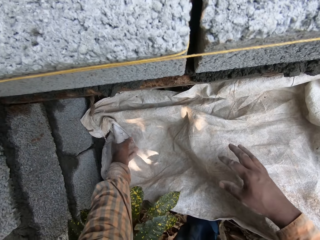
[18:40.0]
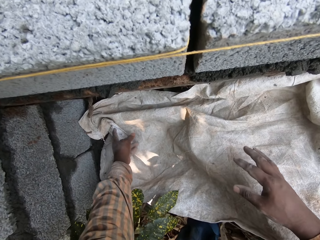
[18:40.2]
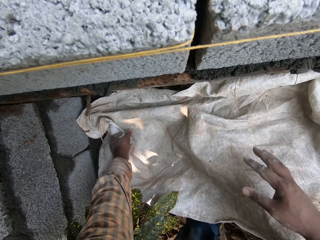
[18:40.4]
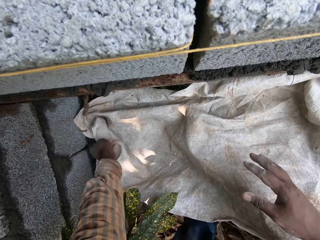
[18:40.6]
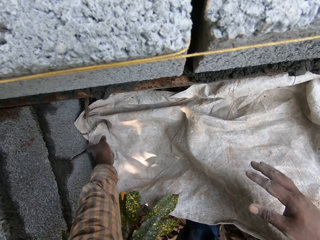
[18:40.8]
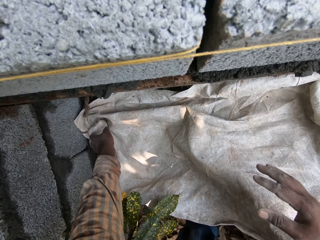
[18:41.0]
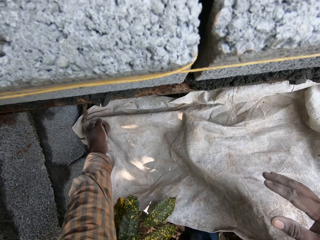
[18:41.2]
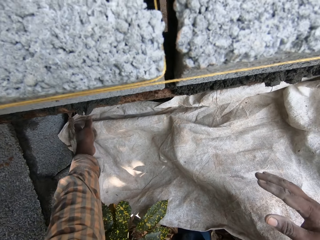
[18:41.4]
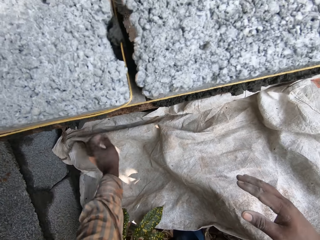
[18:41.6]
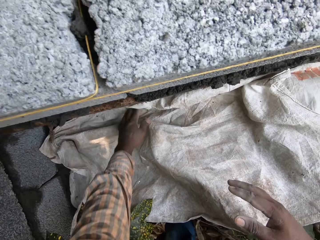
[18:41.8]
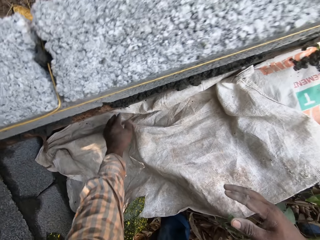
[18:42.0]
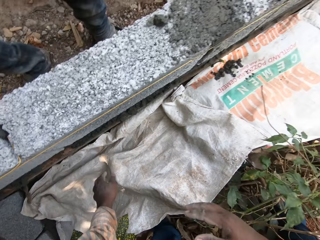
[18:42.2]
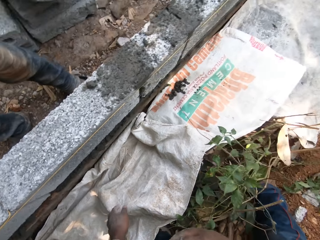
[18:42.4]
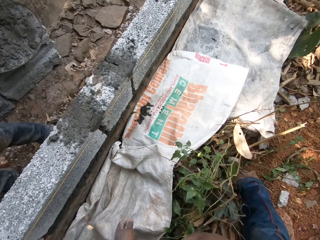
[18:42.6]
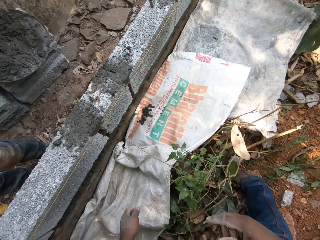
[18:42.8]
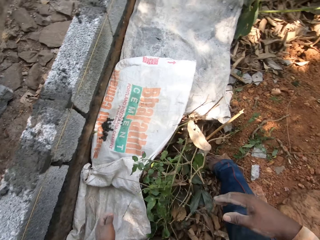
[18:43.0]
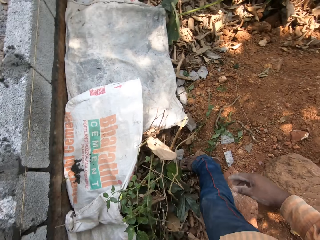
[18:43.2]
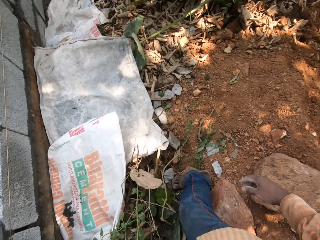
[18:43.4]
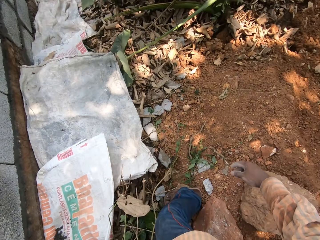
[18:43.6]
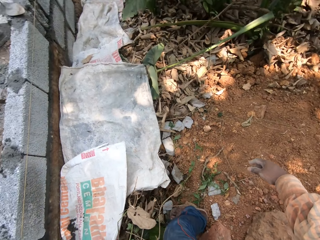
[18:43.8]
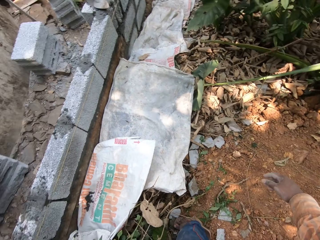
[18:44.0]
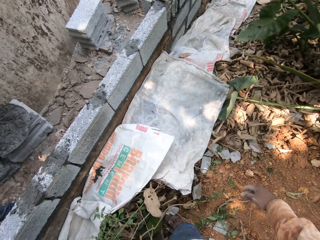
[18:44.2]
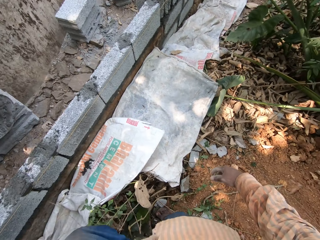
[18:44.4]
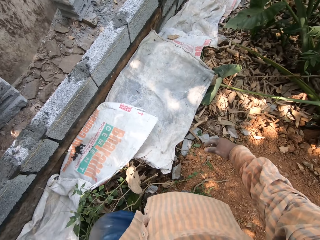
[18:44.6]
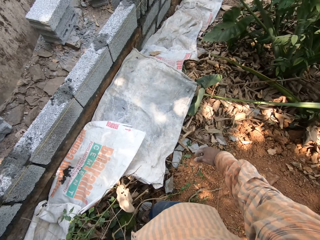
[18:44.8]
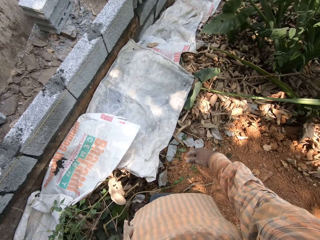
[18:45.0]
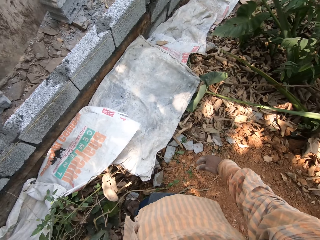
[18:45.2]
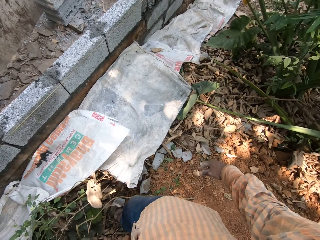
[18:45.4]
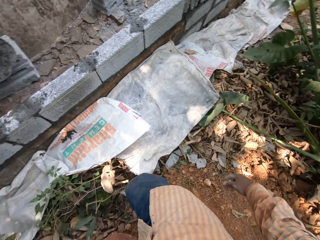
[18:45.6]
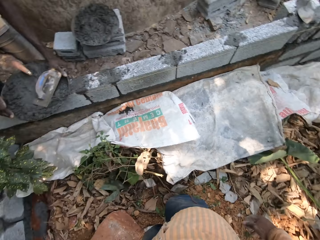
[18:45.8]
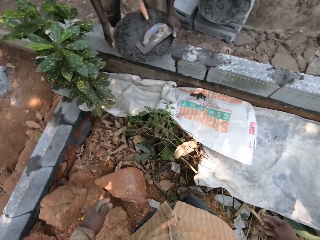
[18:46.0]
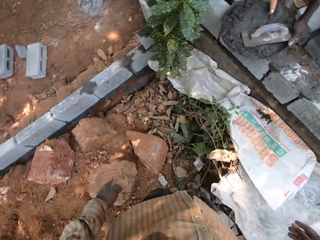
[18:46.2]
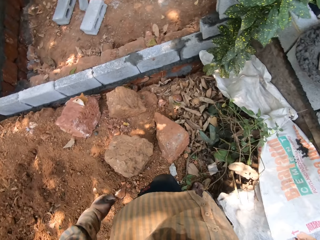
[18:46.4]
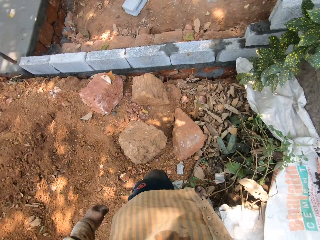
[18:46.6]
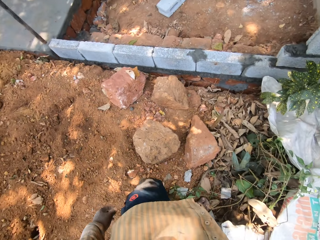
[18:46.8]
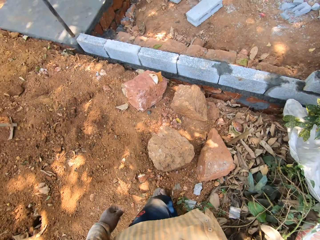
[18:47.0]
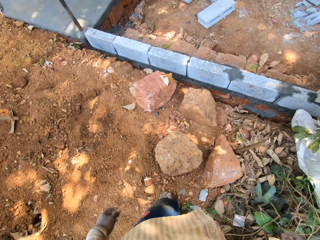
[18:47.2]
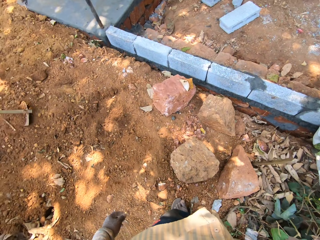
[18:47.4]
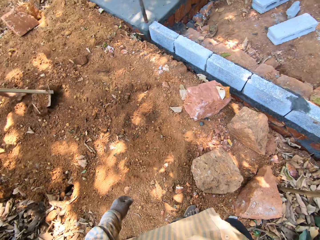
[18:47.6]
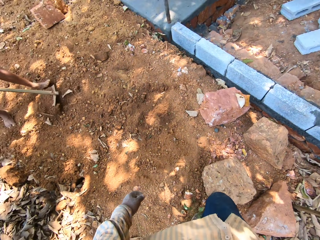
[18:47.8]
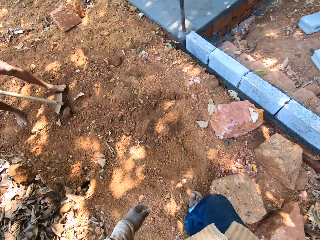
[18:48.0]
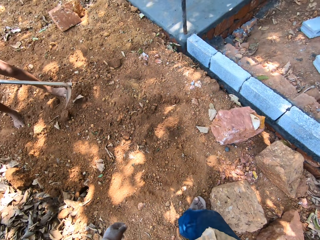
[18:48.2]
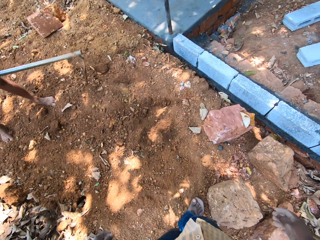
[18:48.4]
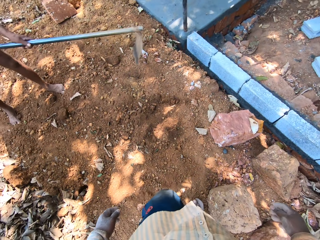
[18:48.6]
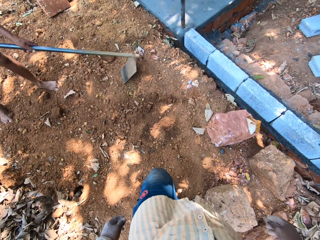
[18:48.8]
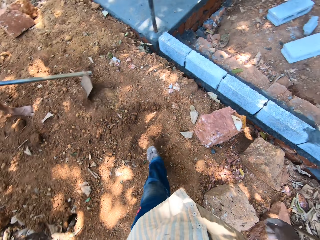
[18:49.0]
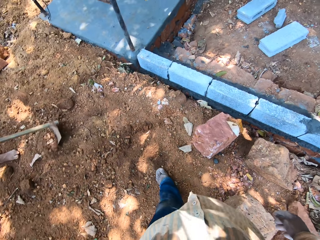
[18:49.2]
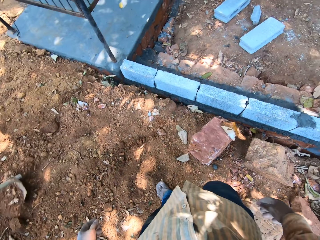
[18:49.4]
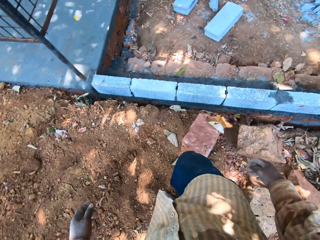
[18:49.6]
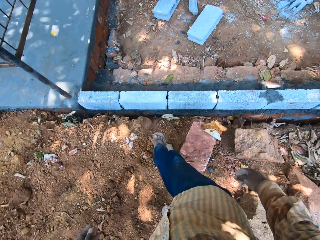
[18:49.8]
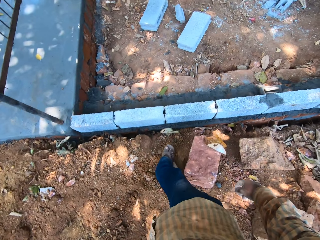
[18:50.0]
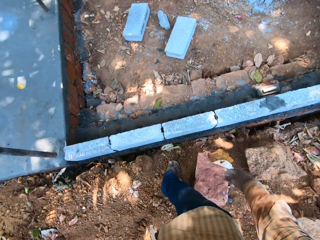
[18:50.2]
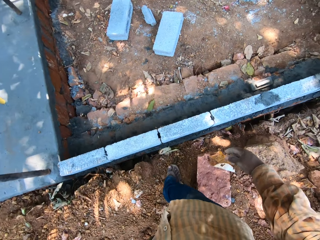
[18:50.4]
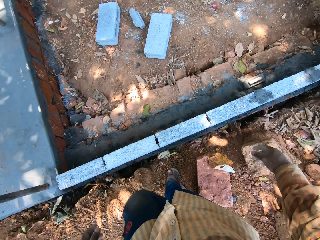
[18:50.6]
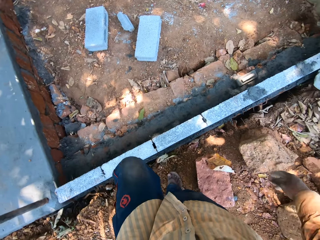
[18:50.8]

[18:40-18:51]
The camera wearer walks. A man gathers sand on the ground with a hoe in both hands.

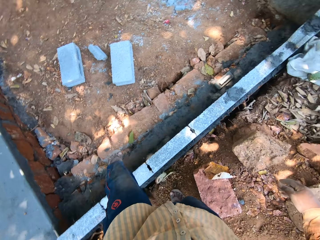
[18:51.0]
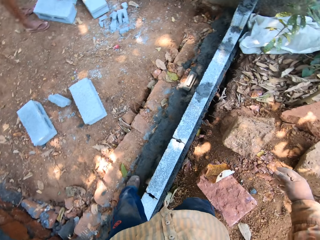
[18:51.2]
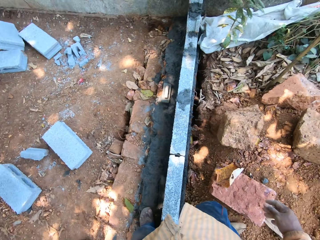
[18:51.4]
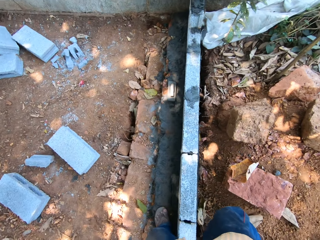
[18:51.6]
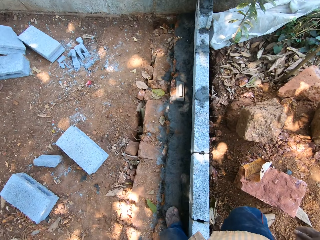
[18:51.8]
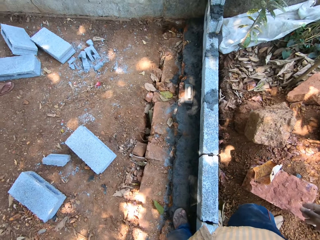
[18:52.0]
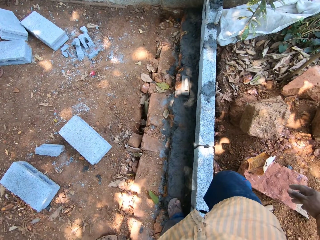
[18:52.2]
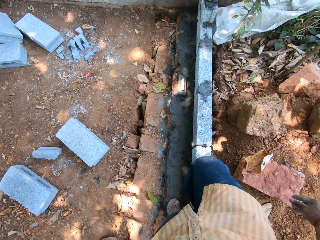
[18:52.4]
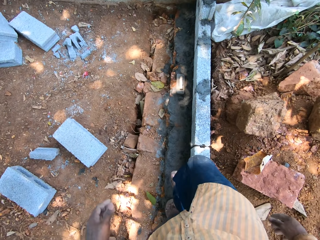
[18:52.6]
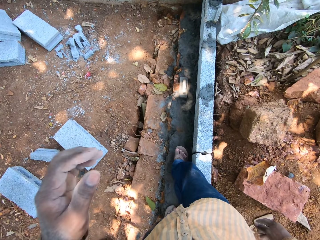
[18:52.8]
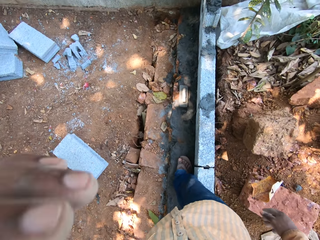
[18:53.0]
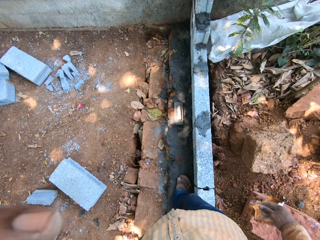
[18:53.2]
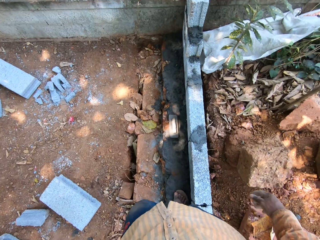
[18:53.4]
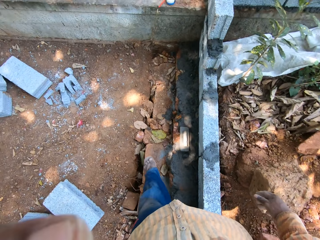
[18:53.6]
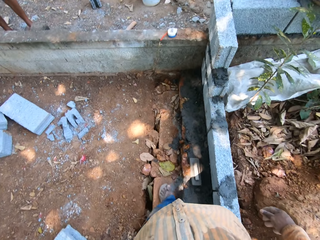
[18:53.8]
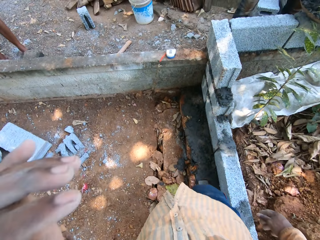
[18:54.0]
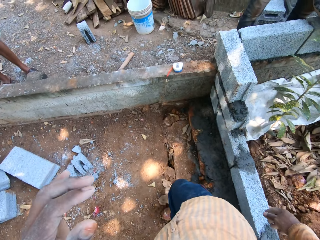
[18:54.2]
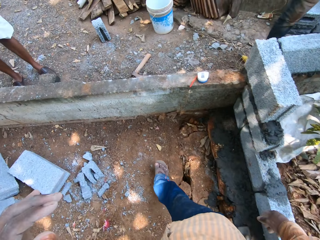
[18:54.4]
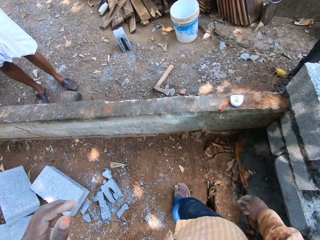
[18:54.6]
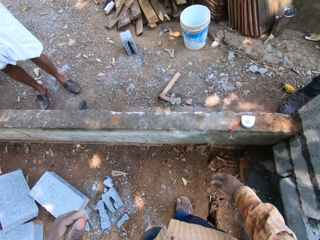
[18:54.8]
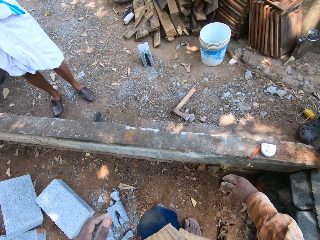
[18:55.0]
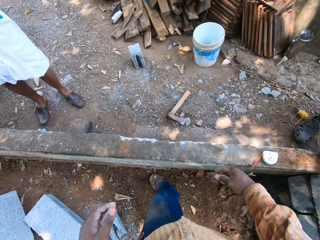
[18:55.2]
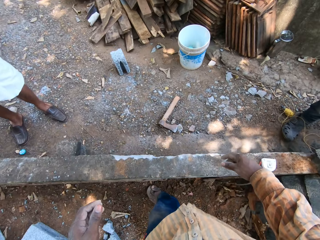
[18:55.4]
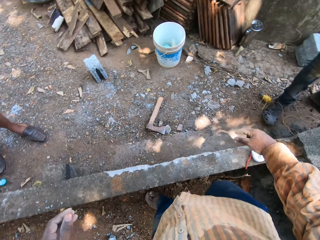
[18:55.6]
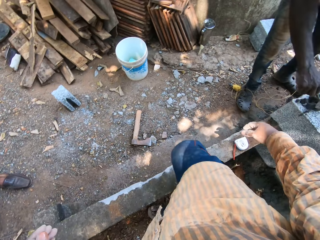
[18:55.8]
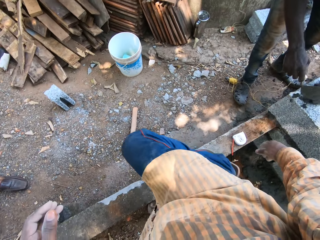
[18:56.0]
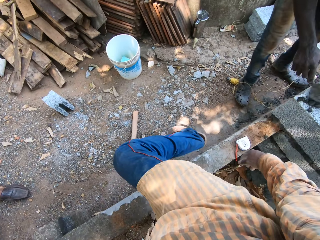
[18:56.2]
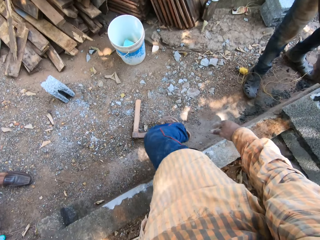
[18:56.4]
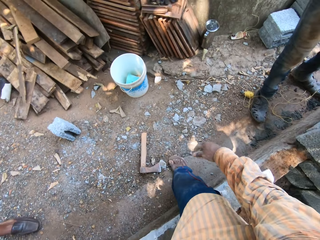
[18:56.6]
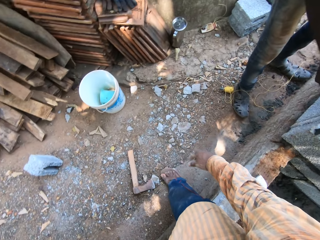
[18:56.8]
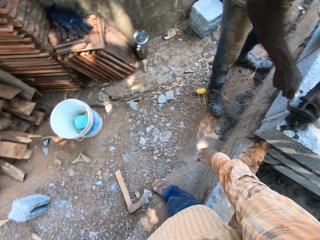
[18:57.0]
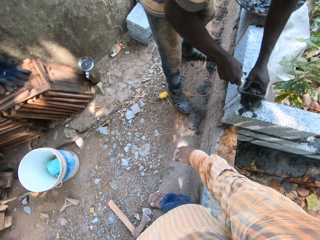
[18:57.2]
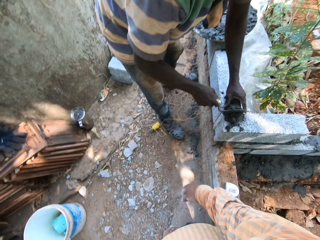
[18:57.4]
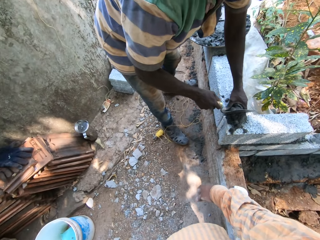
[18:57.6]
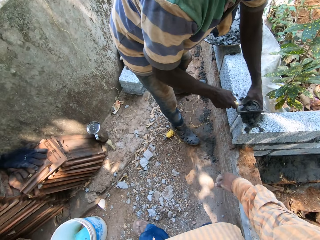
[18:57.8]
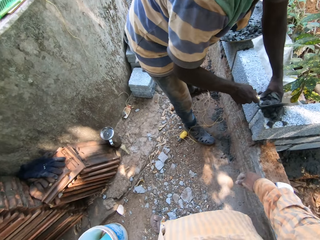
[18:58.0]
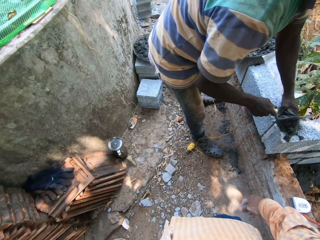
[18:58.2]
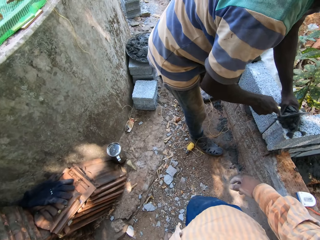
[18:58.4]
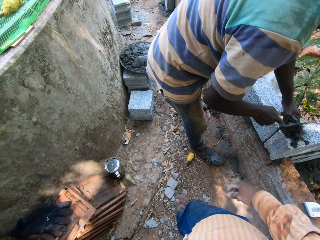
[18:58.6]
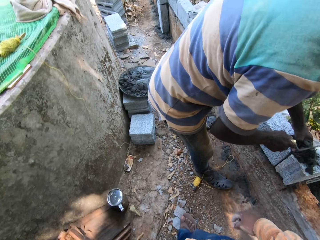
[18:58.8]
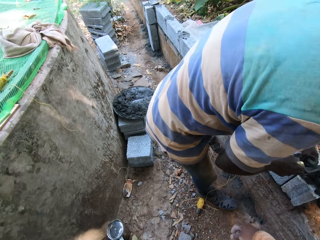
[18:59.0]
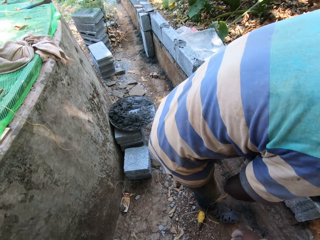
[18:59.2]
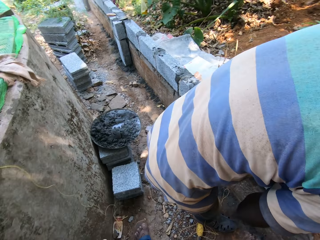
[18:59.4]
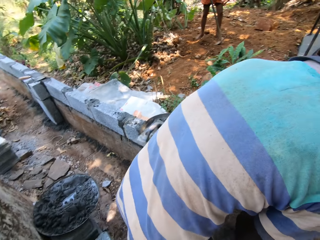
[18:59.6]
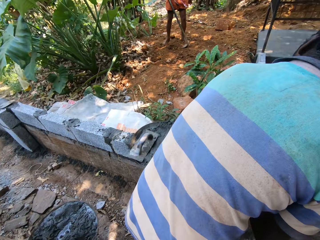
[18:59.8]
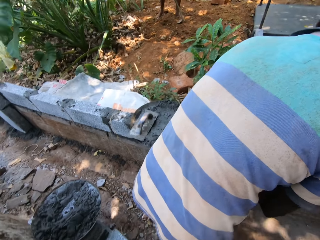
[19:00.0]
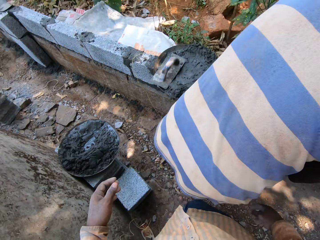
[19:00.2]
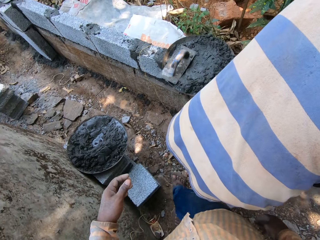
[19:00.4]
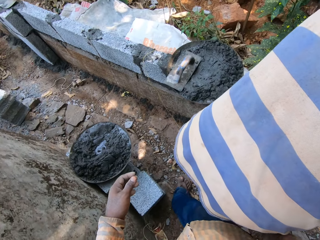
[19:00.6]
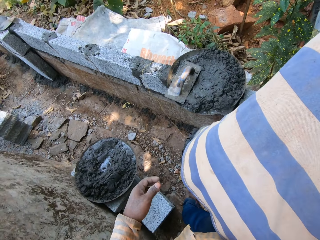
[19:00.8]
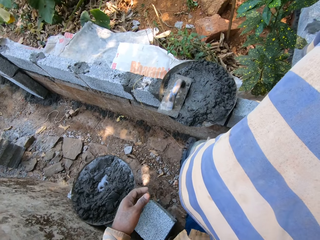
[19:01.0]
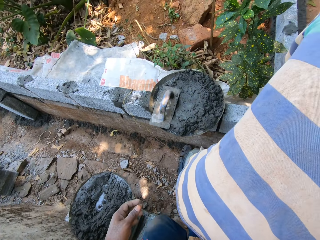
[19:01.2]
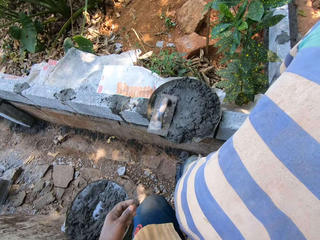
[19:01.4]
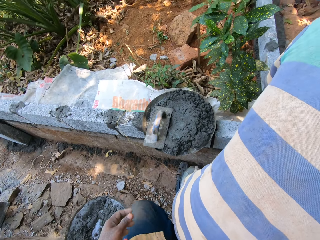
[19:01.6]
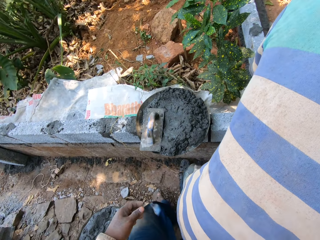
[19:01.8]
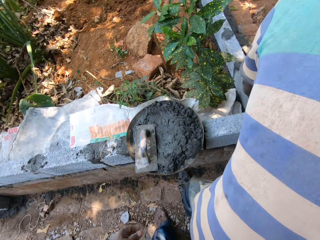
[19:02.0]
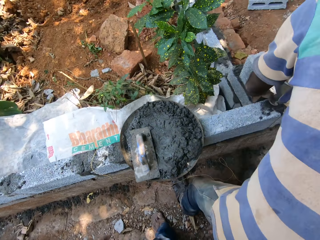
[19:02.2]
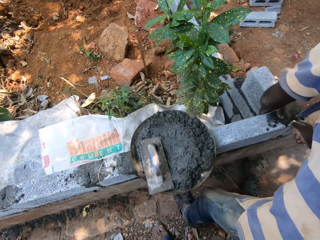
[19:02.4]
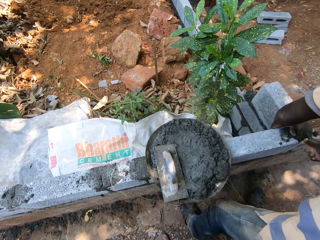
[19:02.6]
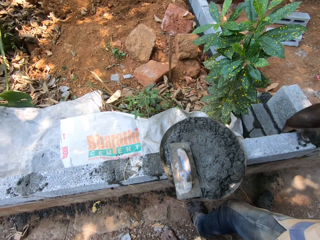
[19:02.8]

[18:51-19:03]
The camera wearer touches his face with his left hand. He interacts with a man. Another man levels the cement on the block with the finishing float in his left hand and adds the cement on the block with the trowel in his right hand.
